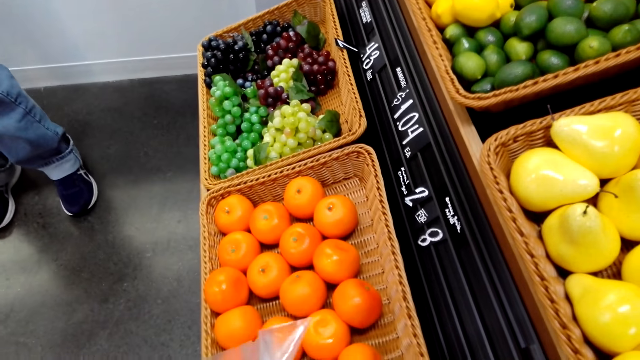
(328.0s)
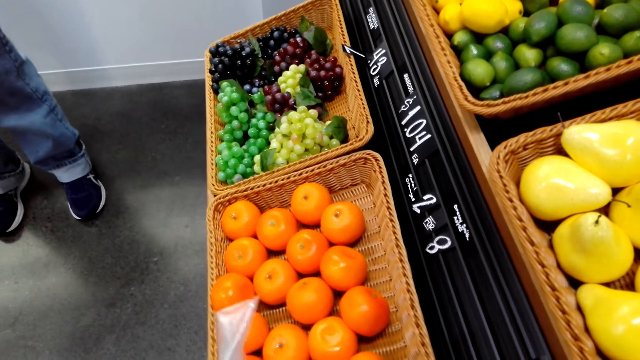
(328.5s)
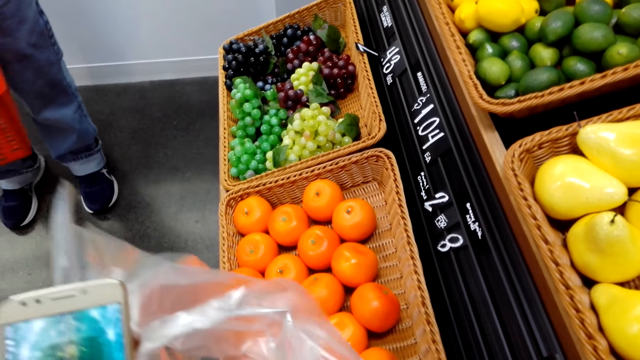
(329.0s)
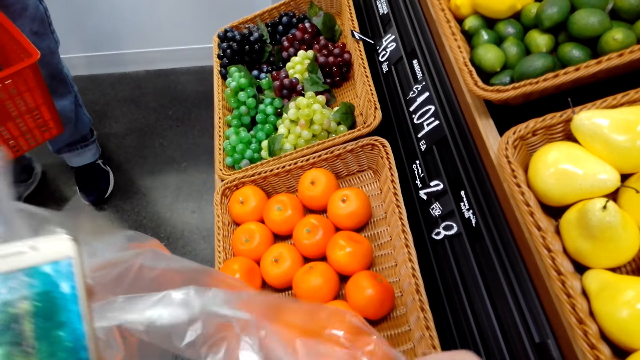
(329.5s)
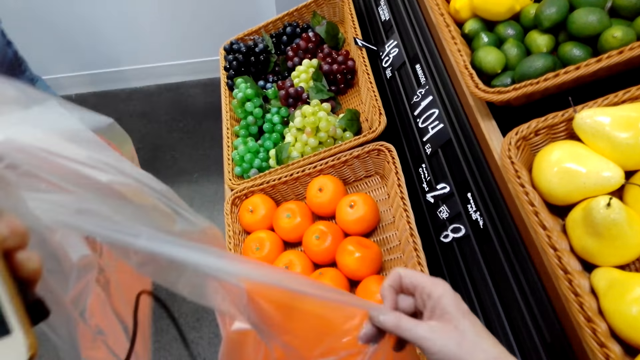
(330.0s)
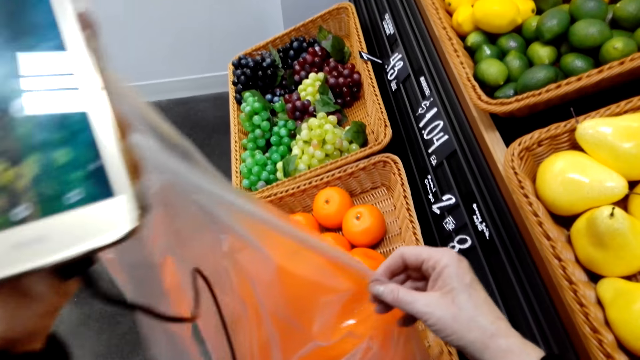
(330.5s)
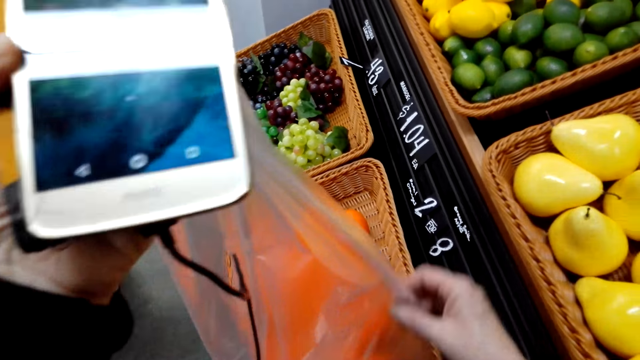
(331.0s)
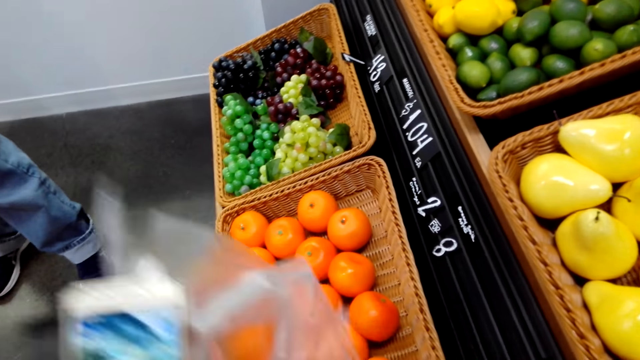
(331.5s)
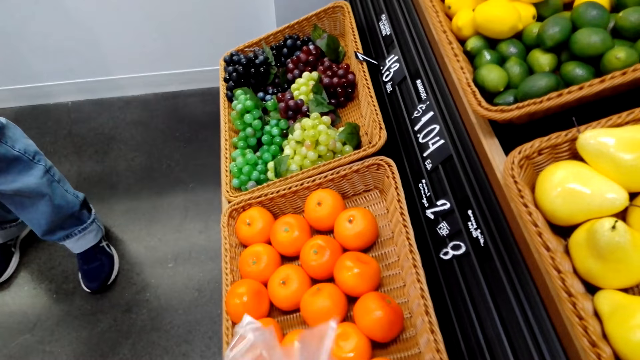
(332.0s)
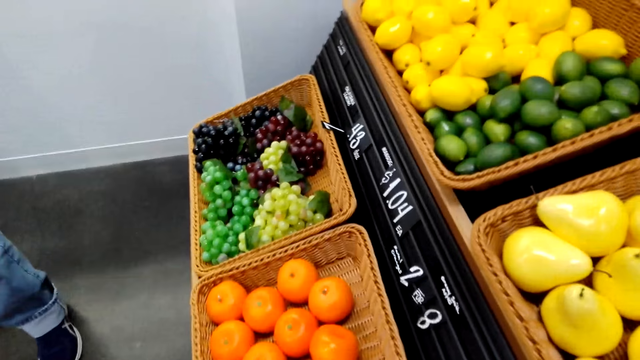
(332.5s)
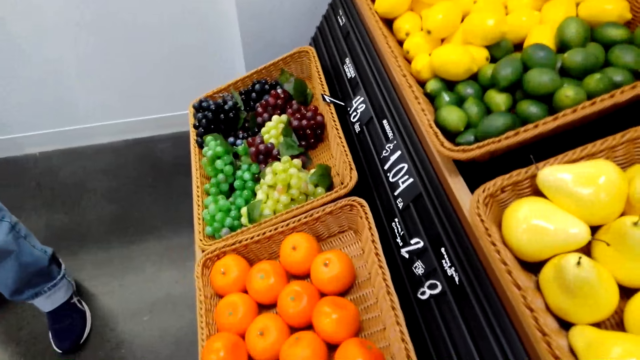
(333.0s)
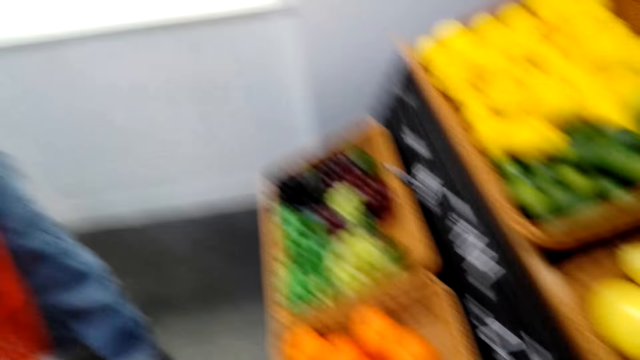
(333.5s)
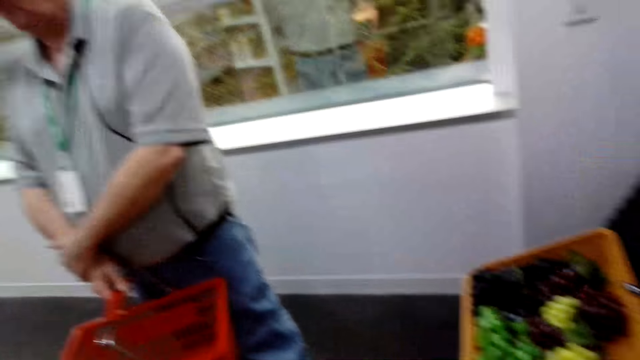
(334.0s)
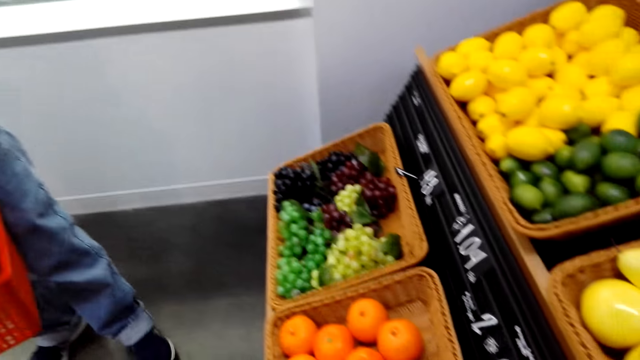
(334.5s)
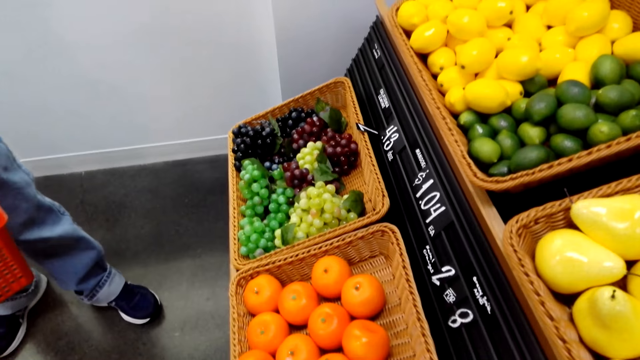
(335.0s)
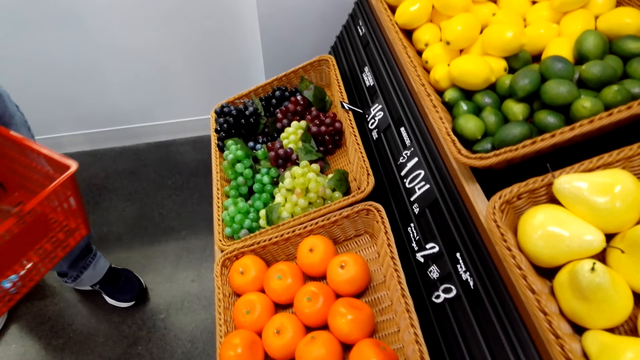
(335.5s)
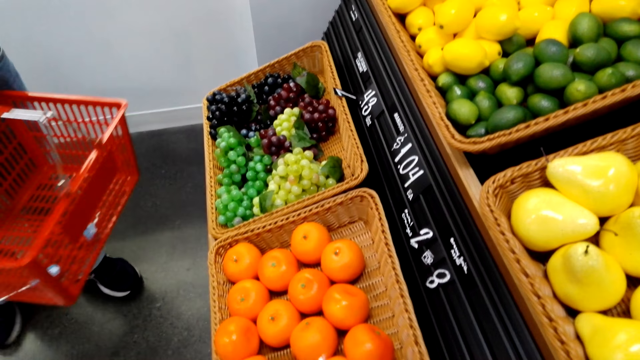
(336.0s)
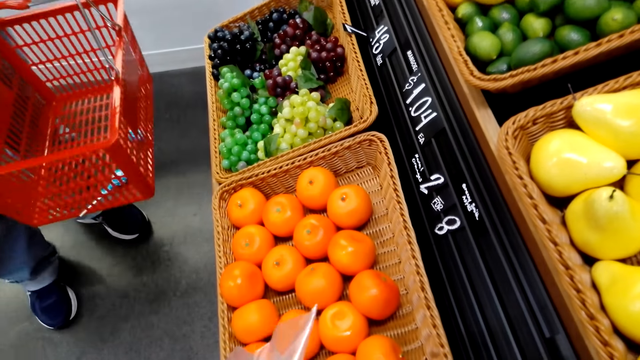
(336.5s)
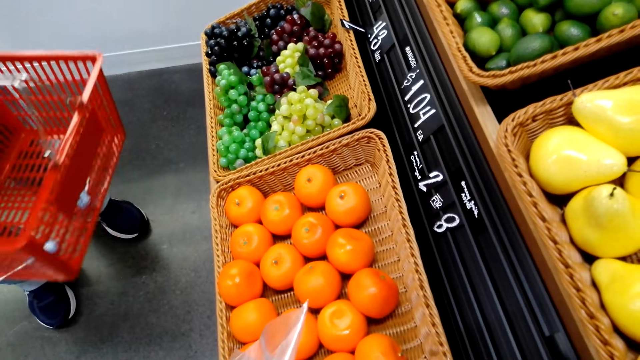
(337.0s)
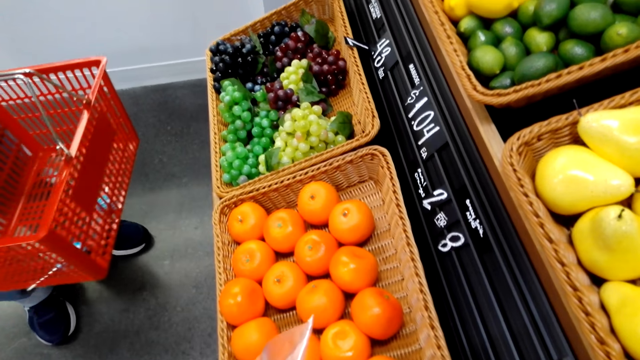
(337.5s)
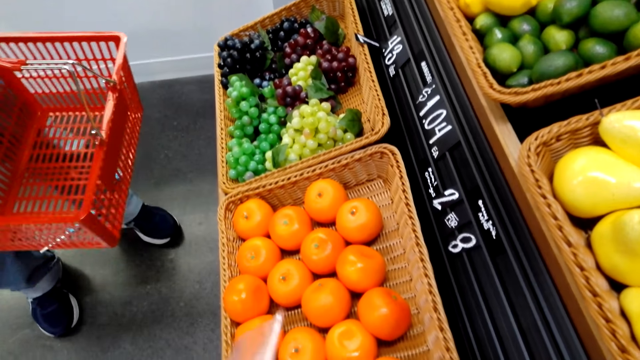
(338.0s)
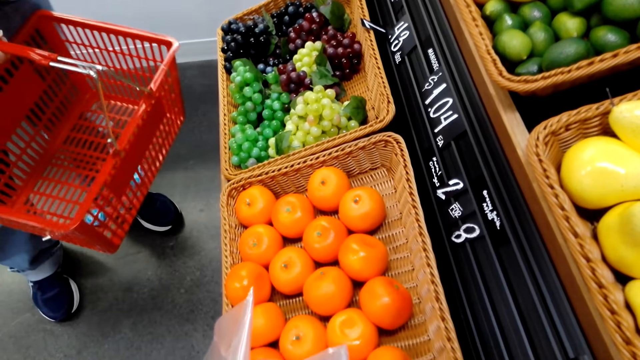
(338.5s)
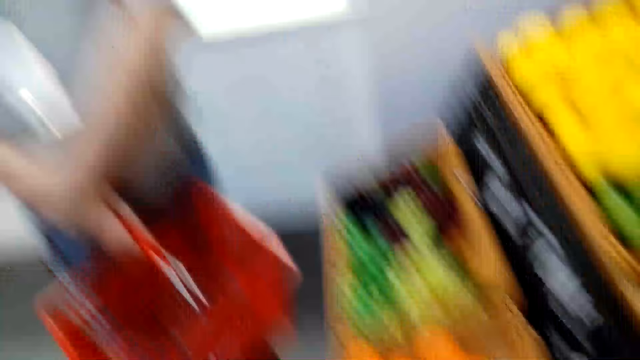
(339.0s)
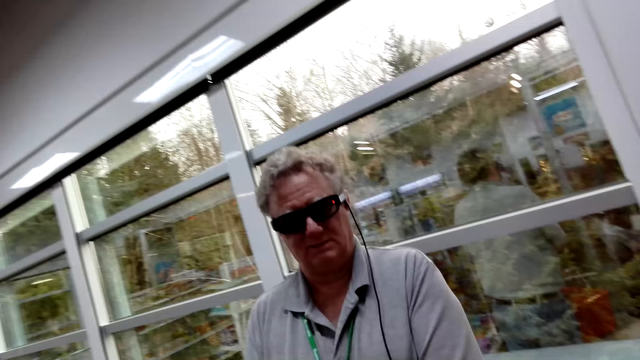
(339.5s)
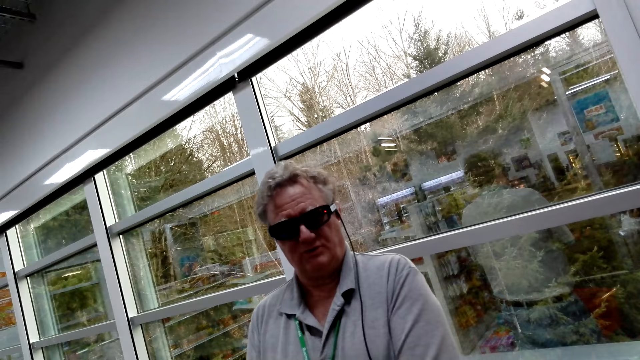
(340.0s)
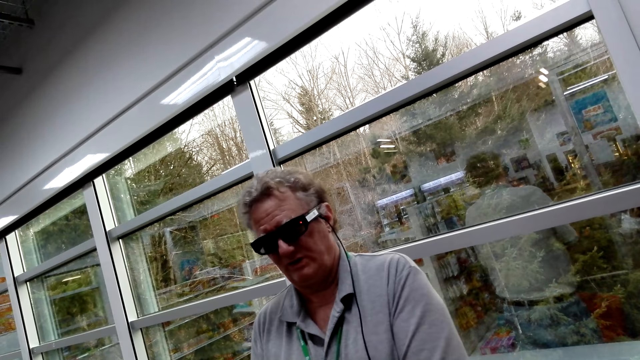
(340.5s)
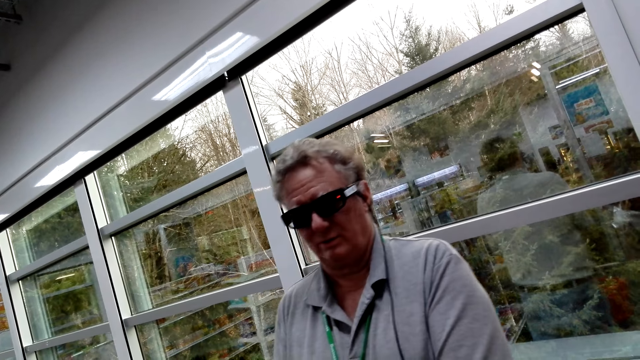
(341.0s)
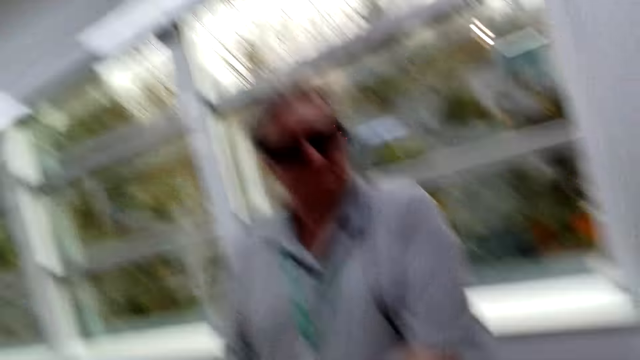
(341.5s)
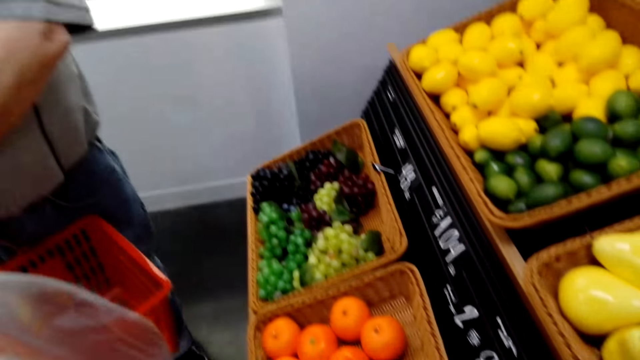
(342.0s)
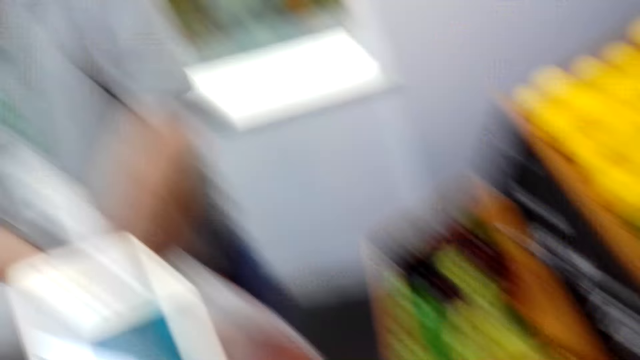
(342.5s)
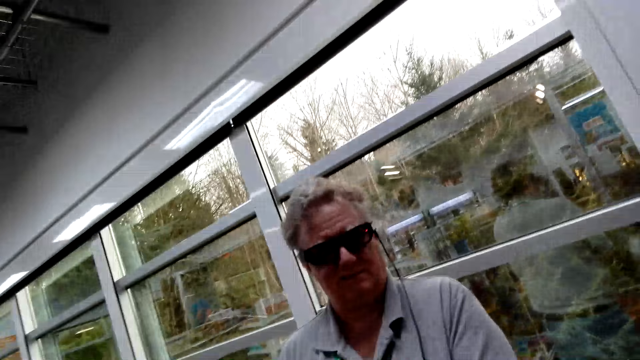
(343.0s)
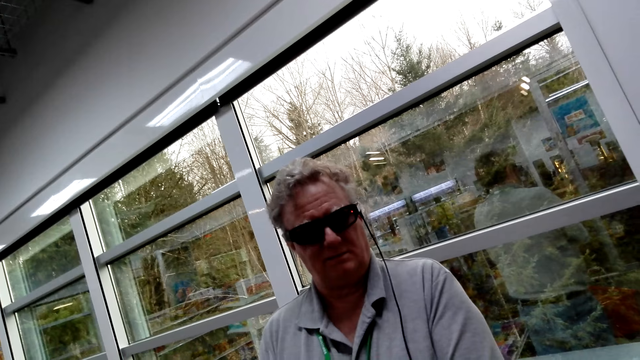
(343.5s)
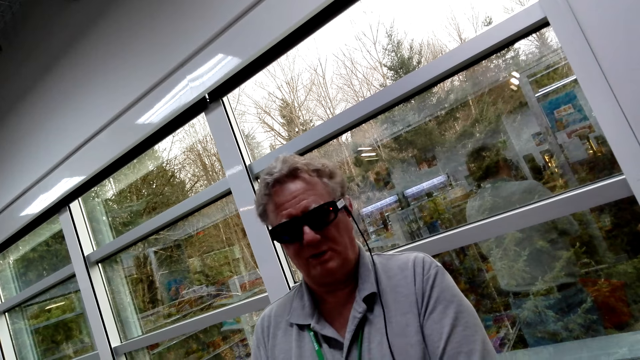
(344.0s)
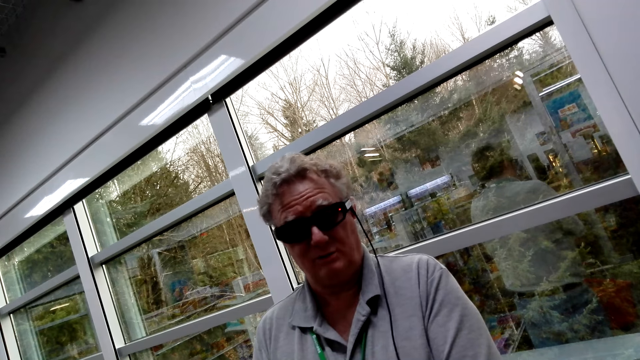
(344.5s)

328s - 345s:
The camera wearer opens a polythene bag. A man stands in the store.

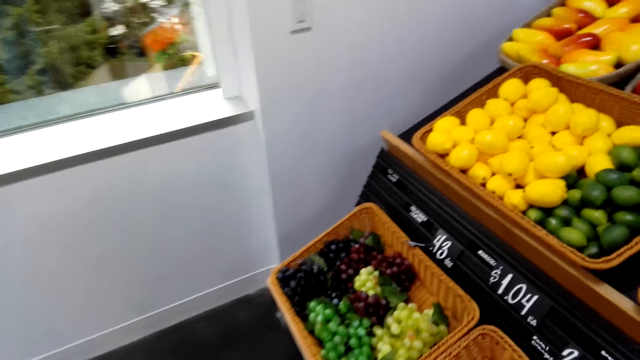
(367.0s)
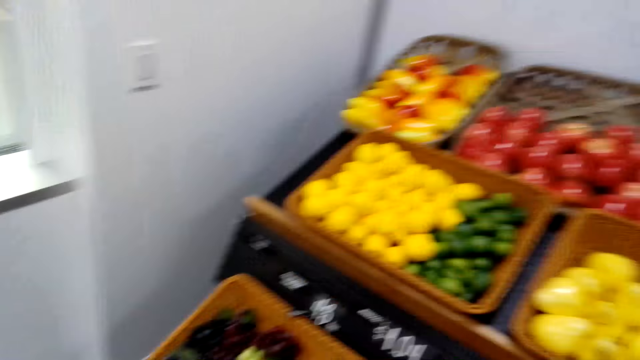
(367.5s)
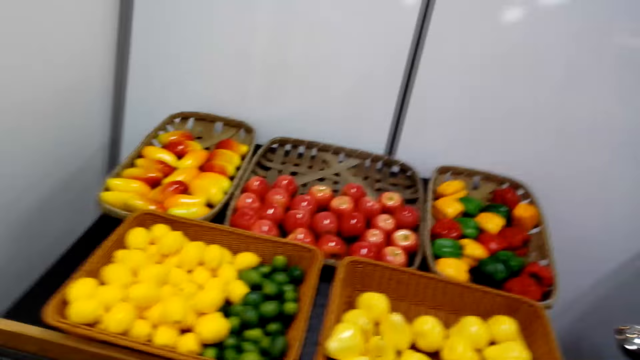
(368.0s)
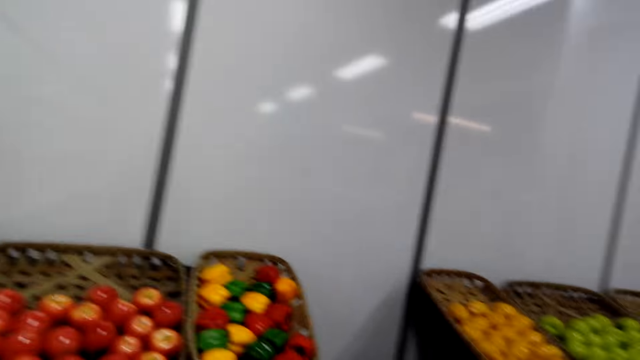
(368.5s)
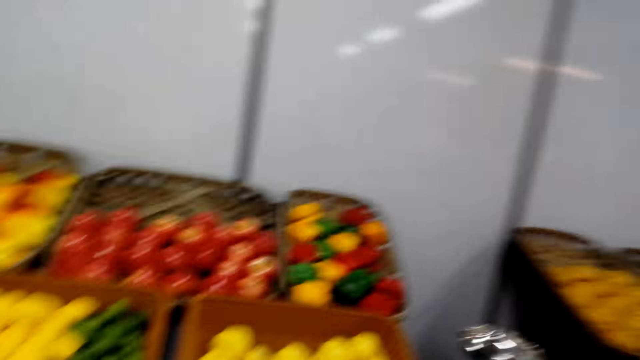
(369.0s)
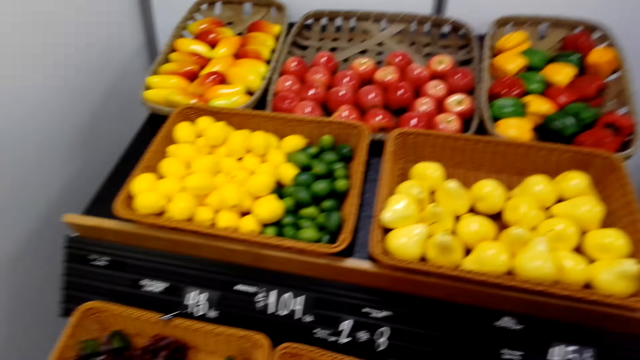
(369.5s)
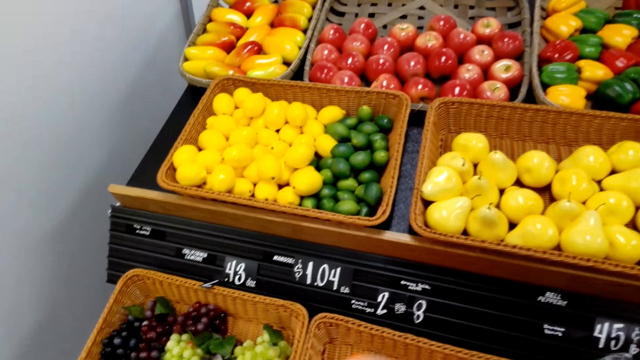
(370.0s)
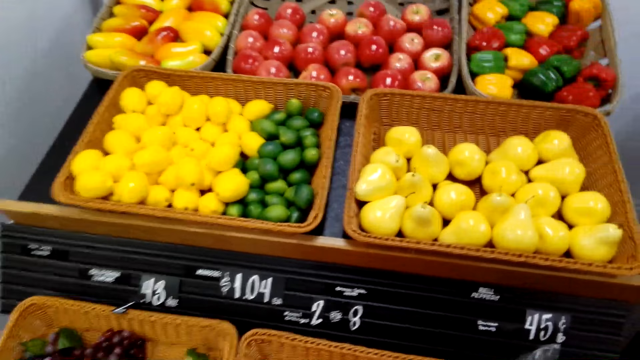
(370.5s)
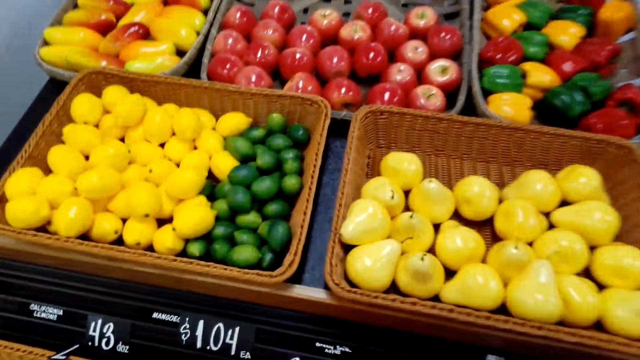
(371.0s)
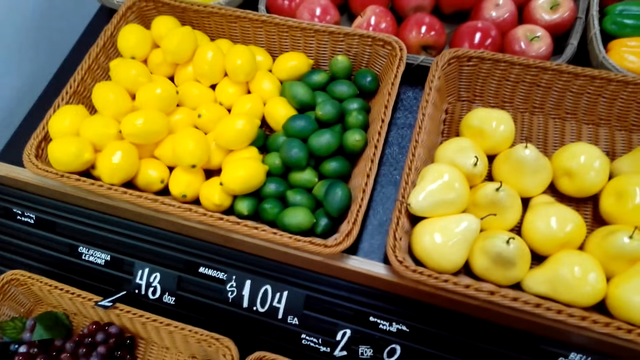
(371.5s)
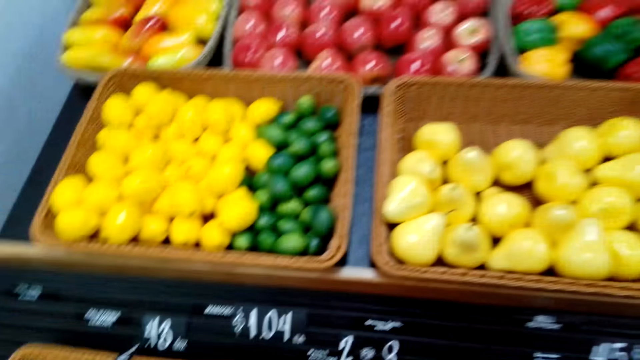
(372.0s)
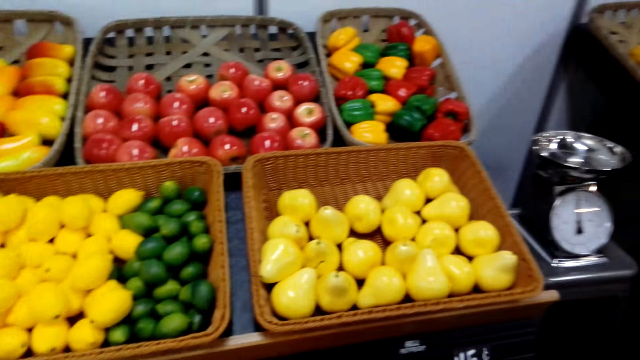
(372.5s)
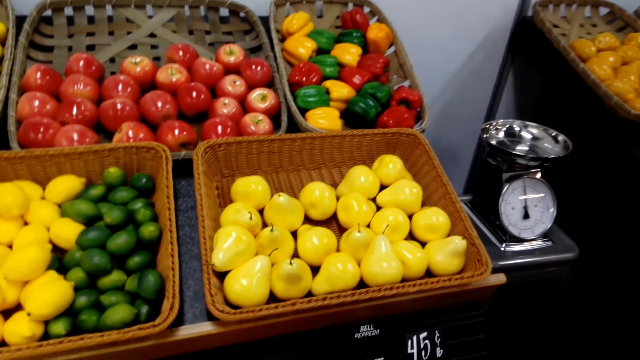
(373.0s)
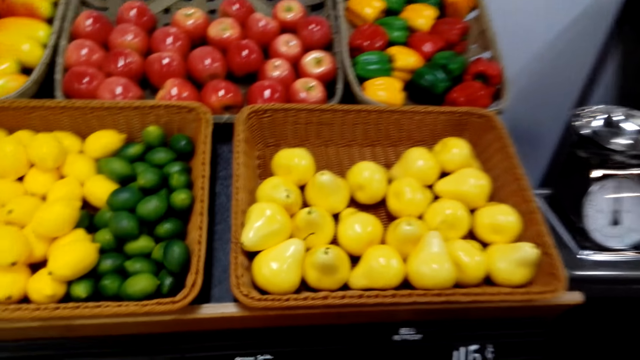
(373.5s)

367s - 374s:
The camera wearer blows a polythene bag in the store.
